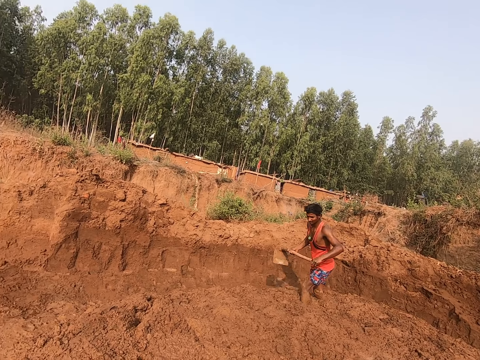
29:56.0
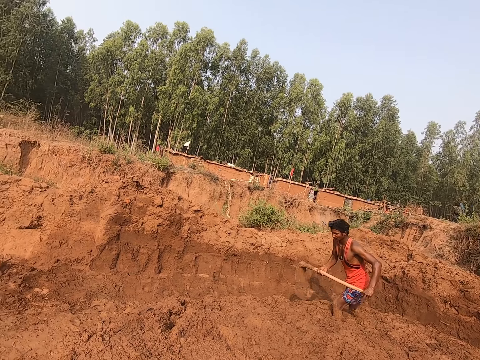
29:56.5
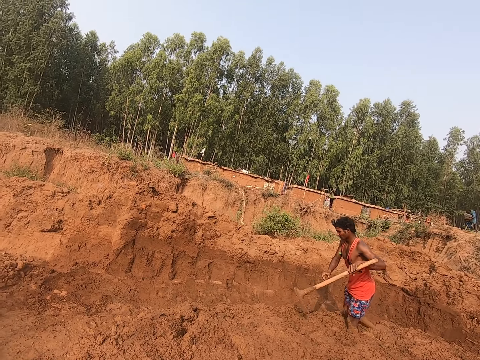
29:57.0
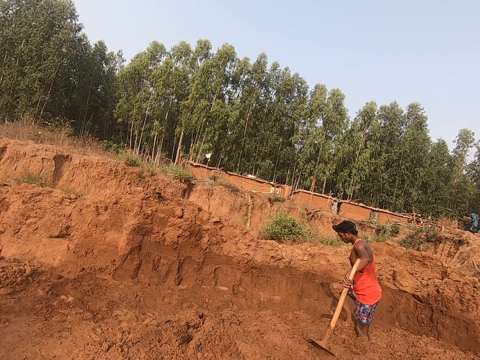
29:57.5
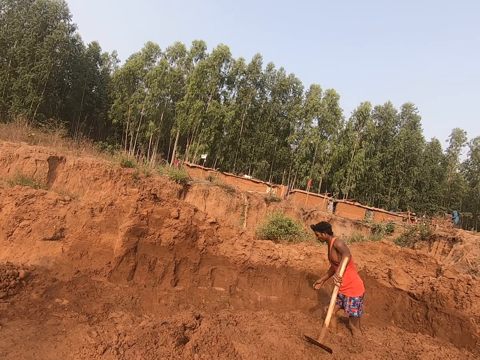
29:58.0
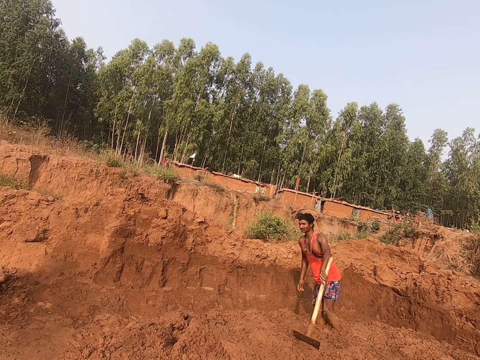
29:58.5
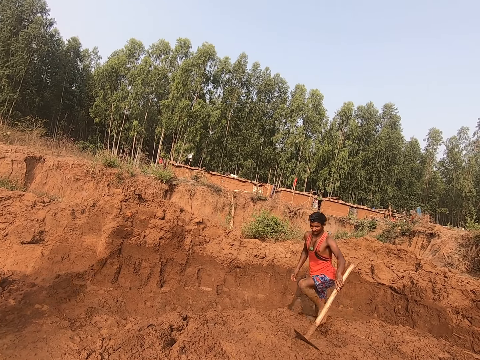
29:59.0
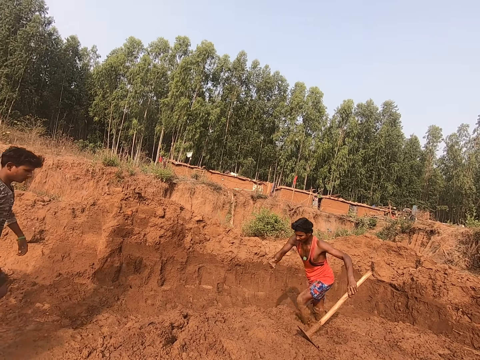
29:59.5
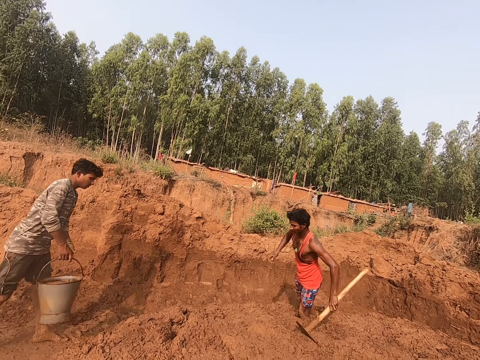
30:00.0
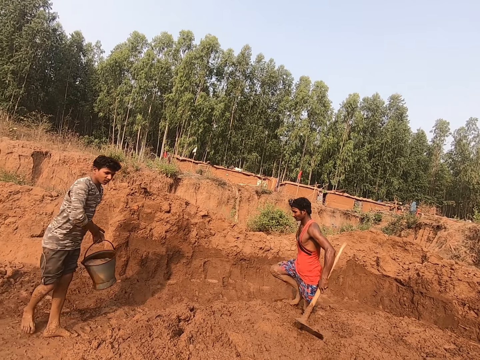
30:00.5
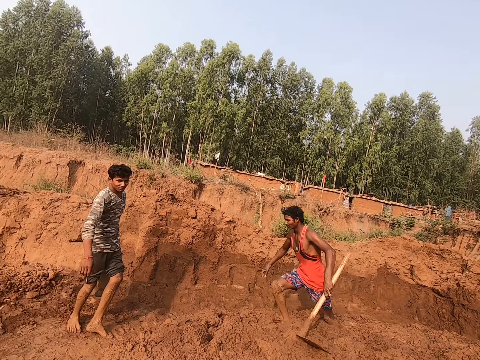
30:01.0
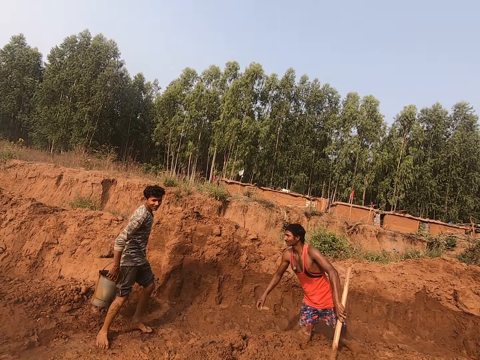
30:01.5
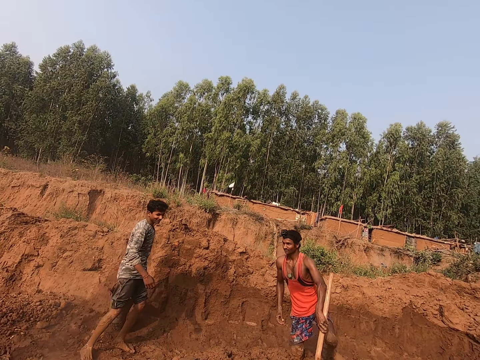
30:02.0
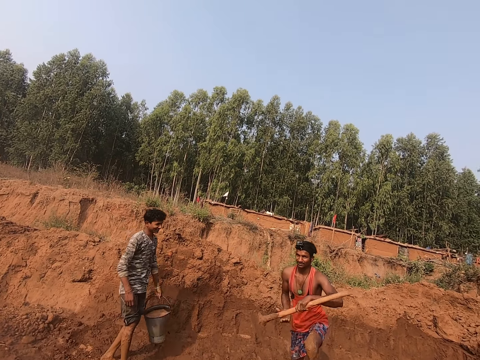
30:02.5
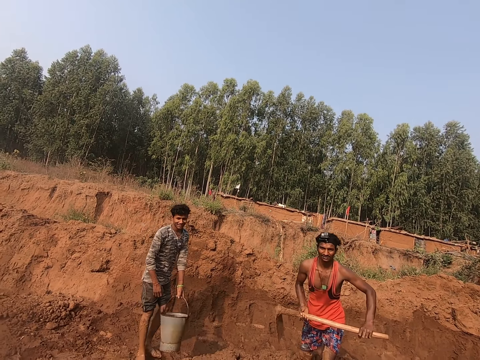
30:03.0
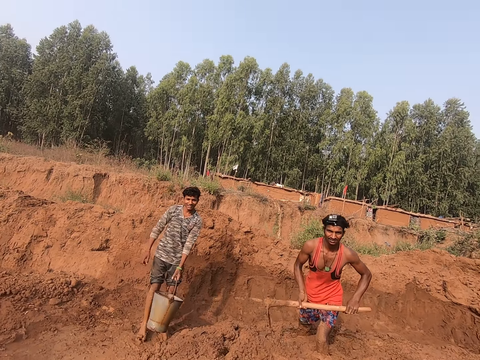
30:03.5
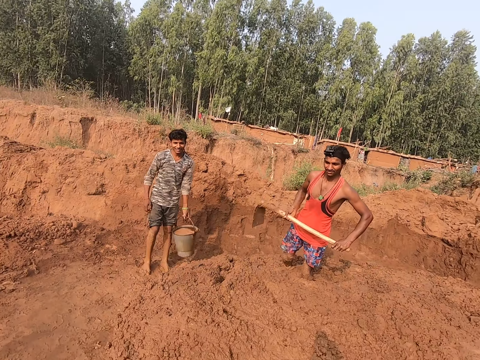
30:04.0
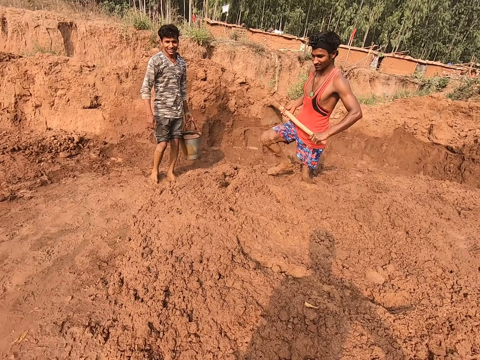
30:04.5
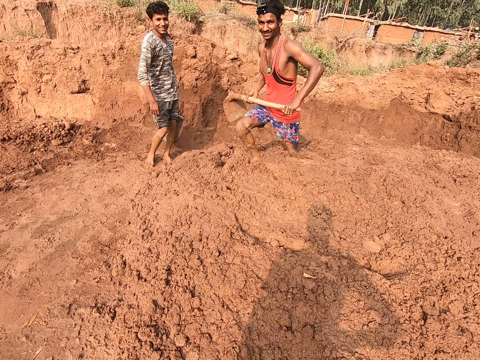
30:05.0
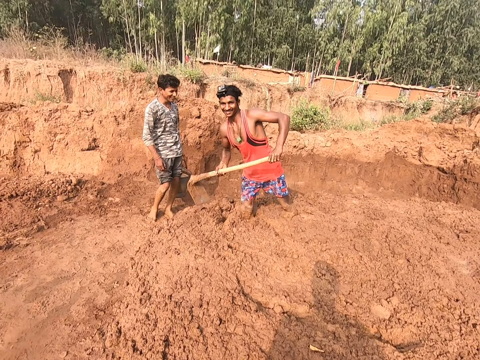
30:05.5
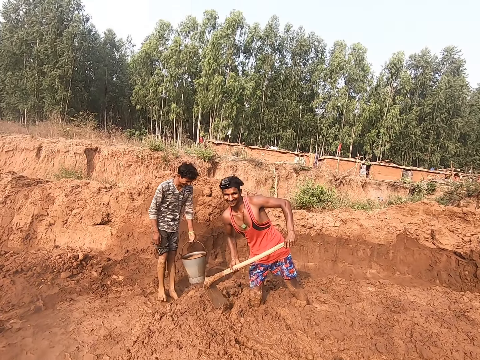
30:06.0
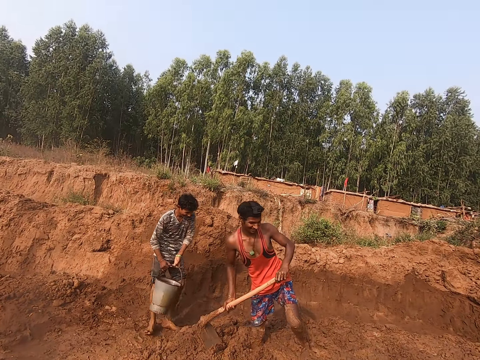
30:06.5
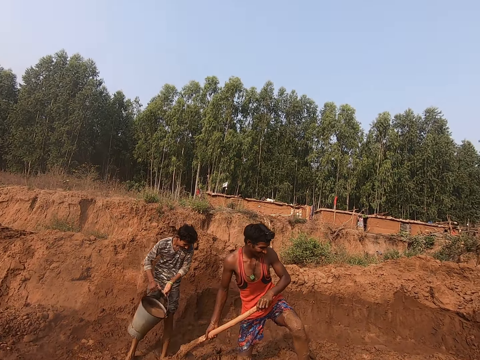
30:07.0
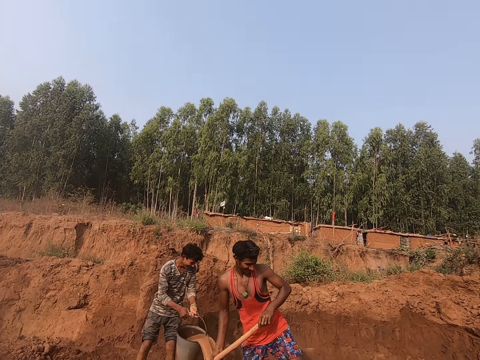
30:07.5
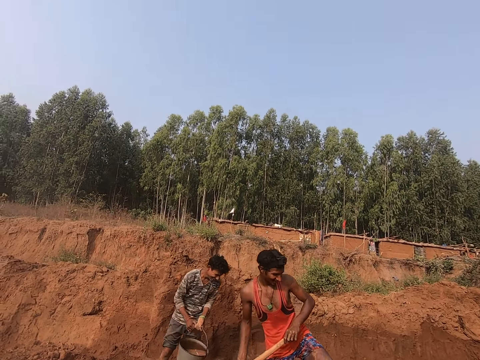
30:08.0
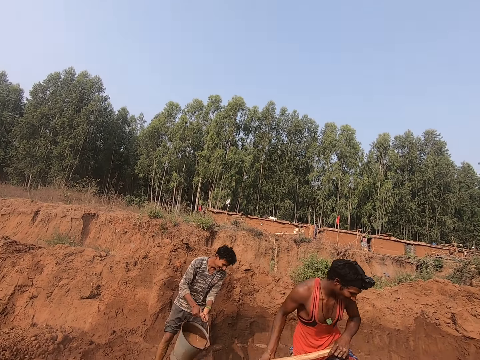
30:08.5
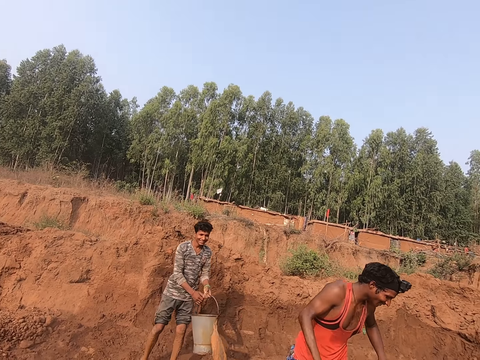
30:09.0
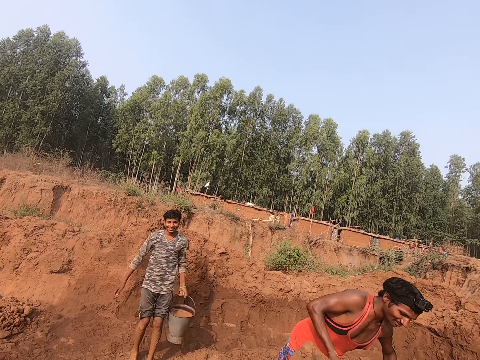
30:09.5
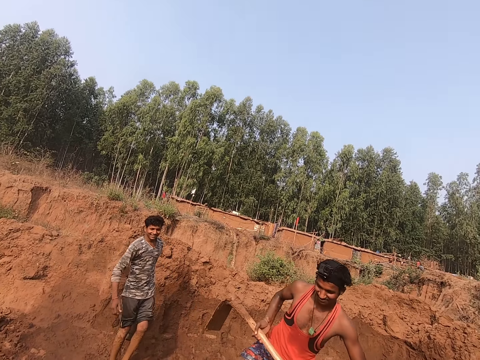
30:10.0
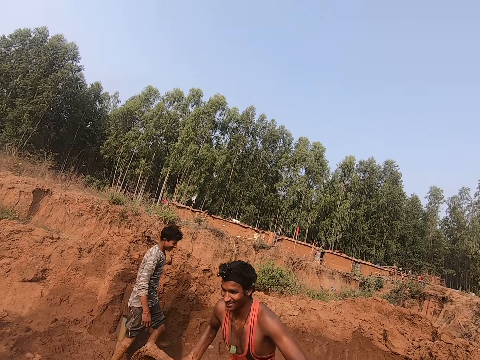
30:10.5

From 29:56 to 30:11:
The man drops the hoe on the mud pile with his left hand. The other man carries the bucket of water with his right hand and passes the bucket of water to his left hand. The camera wearer converses with the man and the other man. The man holds the hoe with his hands. The other man holds the bucket of water with his hands, pours water to the ground from the bucket of water in his hands, and removes his right hand from the handle on the bucket of water.

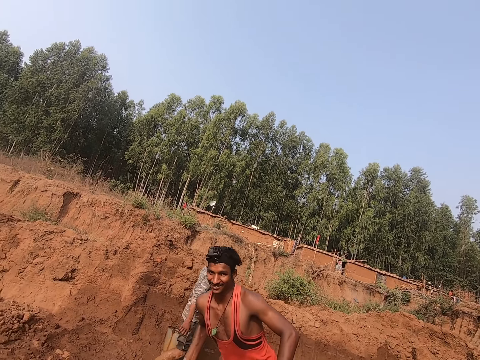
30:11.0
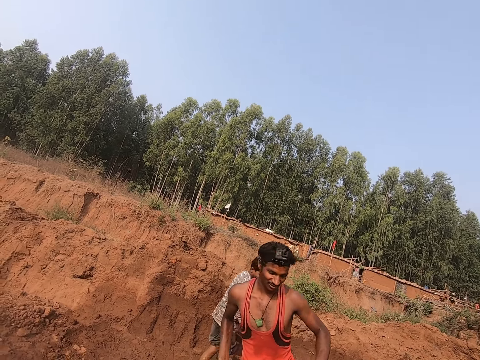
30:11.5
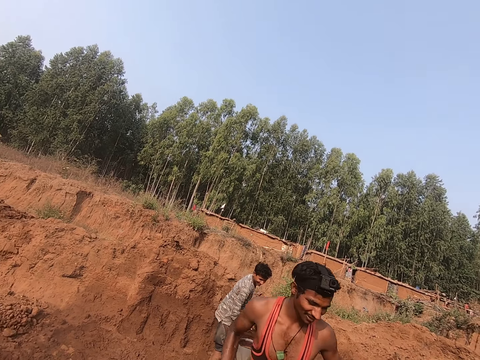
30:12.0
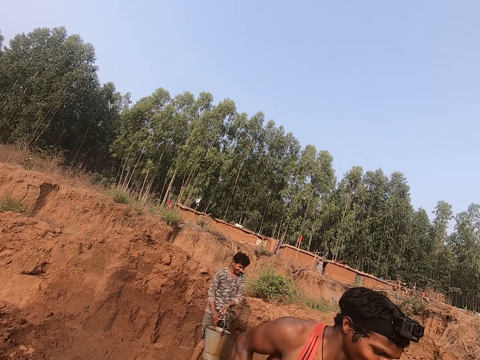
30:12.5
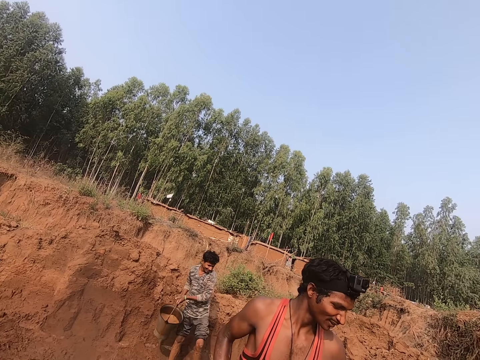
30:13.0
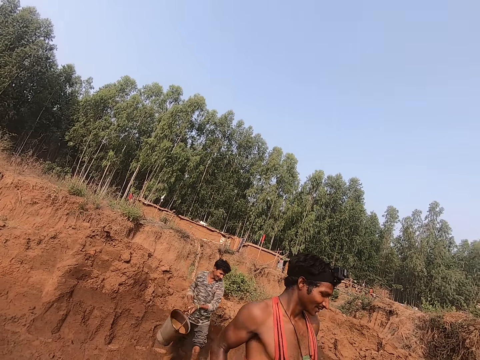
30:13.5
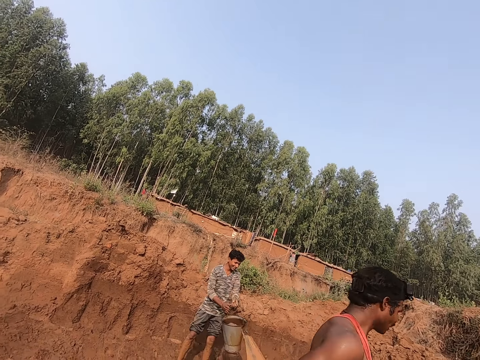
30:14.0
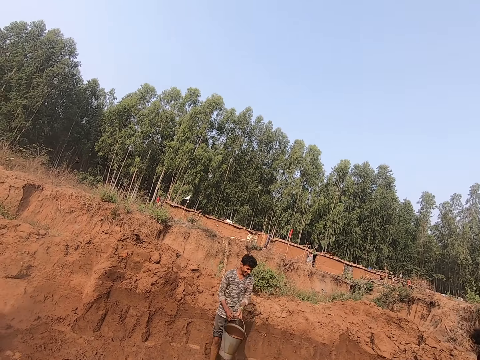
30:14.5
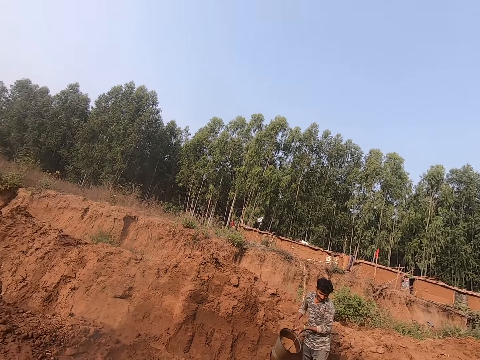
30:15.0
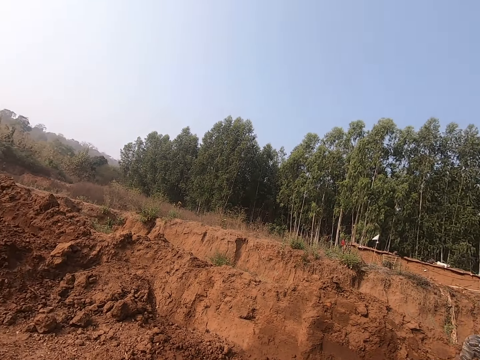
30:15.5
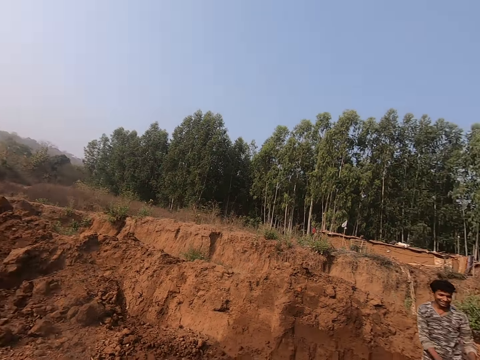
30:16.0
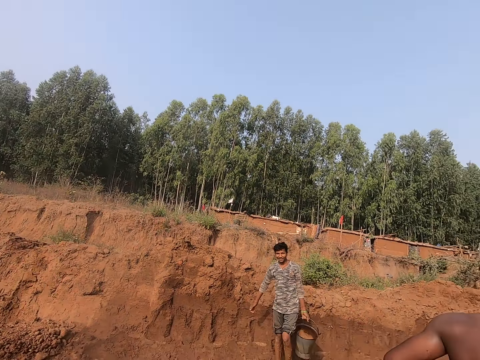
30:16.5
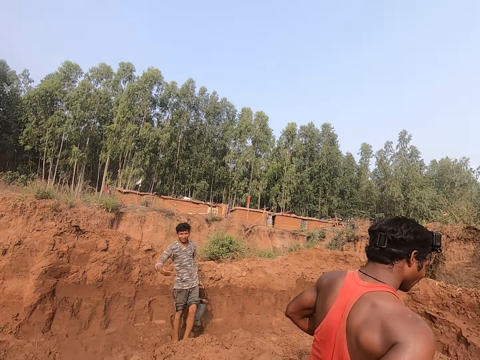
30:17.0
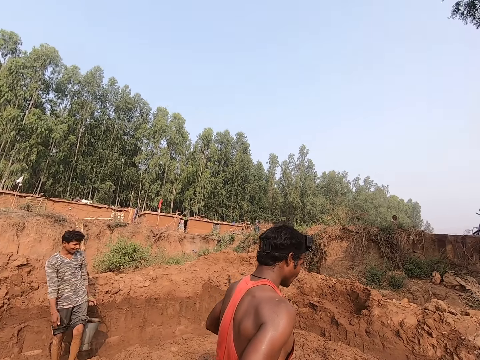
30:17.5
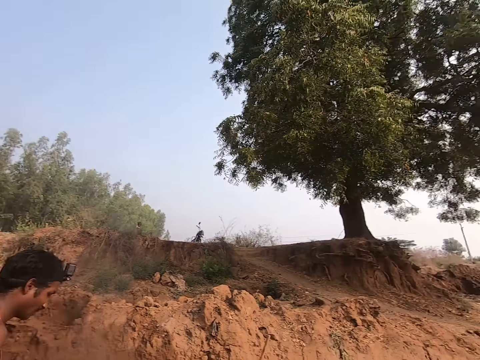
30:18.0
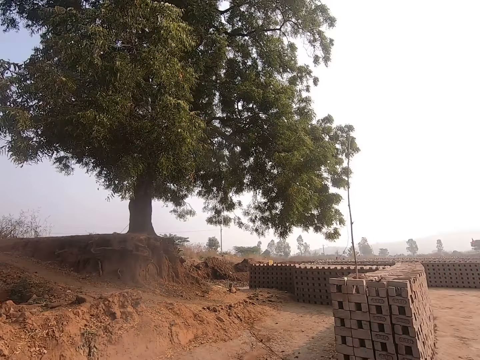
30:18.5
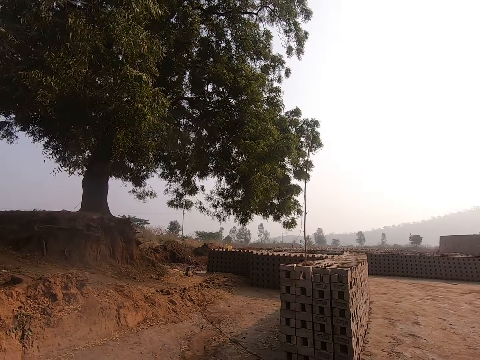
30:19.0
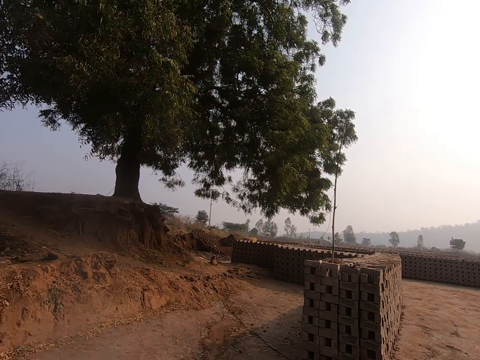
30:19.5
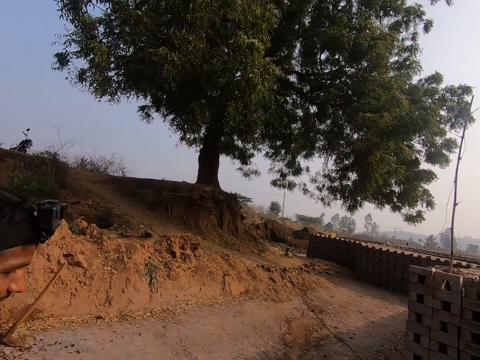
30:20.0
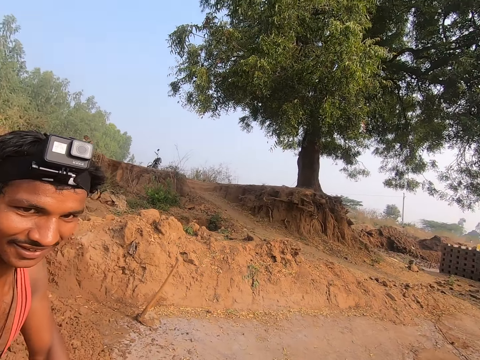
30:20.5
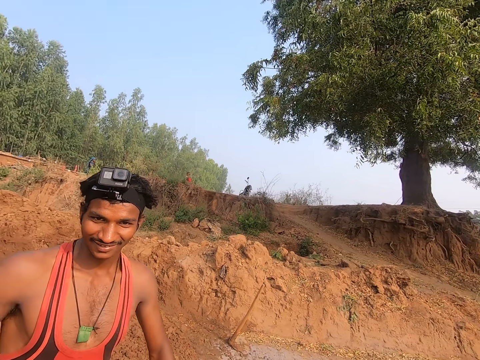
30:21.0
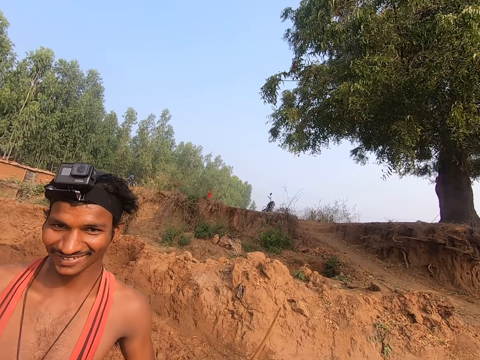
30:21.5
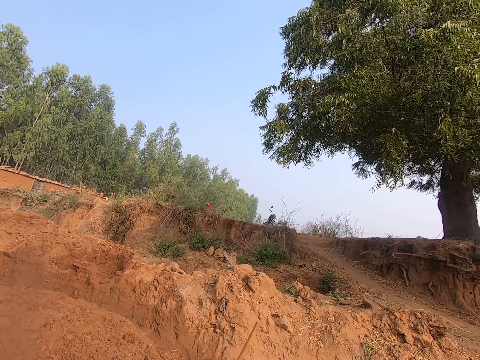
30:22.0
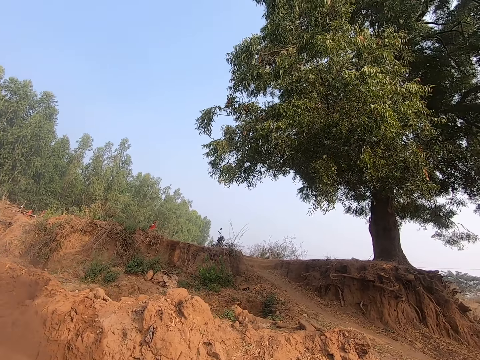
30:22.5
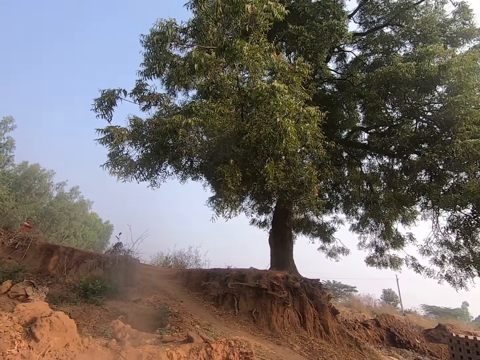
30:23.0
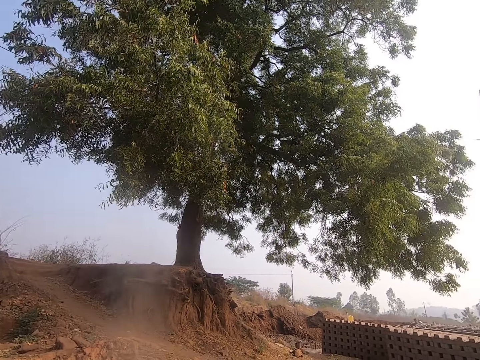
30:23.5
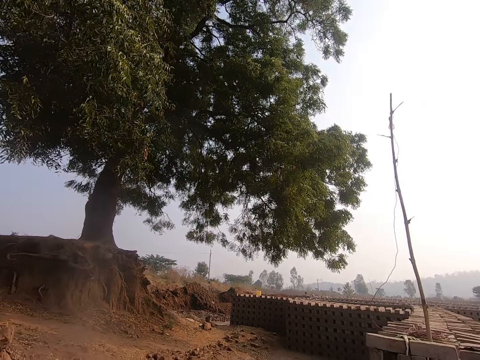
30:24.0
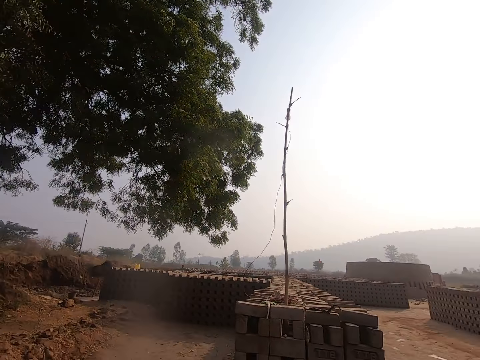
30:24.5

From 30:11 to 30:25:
The man holds the bucket of water with his hands and pours water to the ground from the bucket of water in his hands. The camera wearer looks around. The man points to himself with his right hand.
